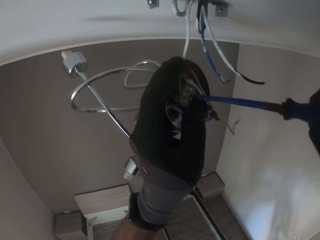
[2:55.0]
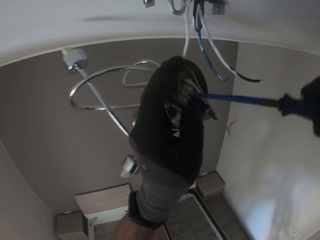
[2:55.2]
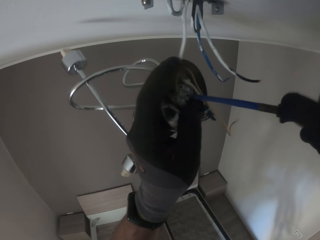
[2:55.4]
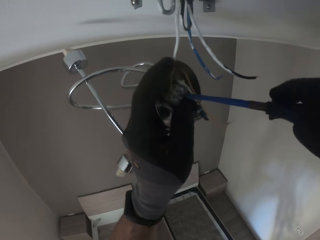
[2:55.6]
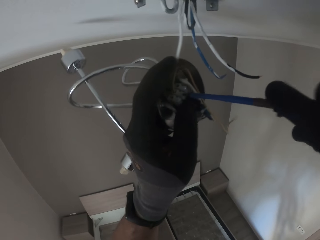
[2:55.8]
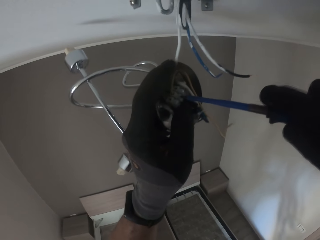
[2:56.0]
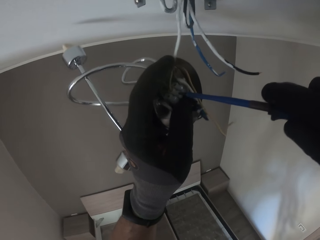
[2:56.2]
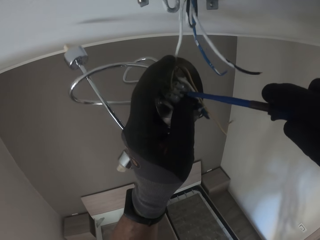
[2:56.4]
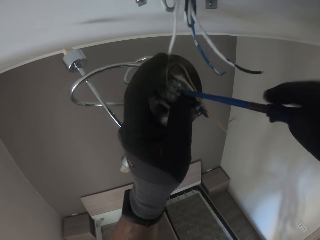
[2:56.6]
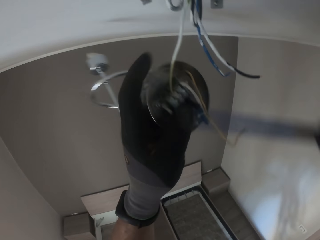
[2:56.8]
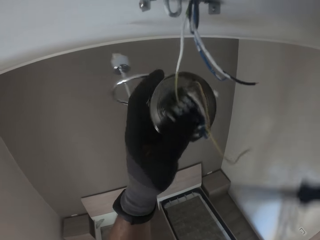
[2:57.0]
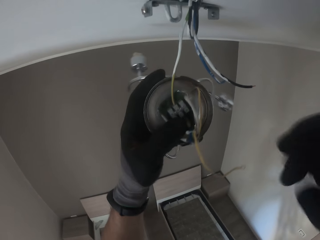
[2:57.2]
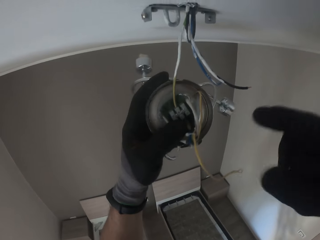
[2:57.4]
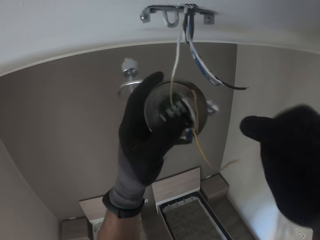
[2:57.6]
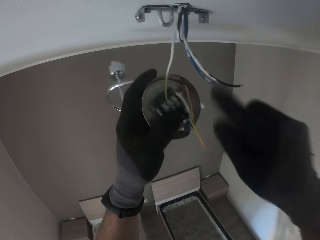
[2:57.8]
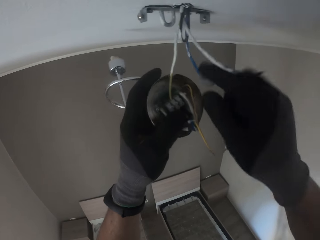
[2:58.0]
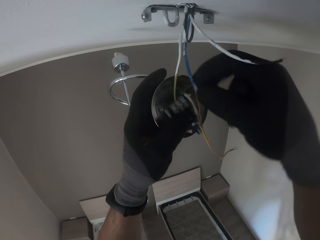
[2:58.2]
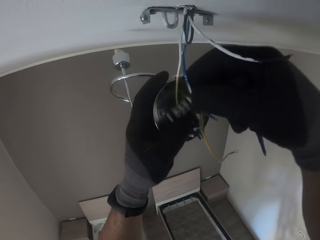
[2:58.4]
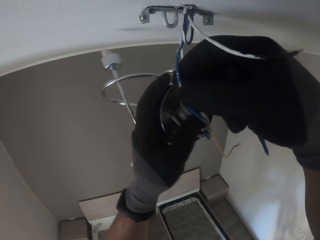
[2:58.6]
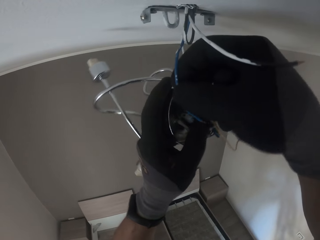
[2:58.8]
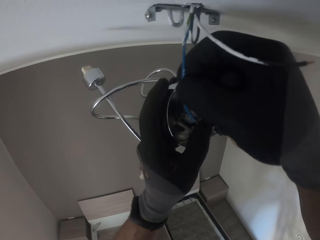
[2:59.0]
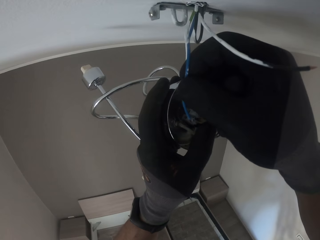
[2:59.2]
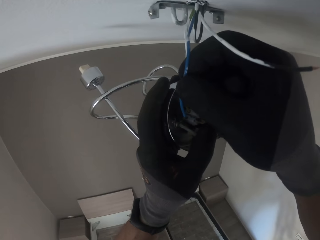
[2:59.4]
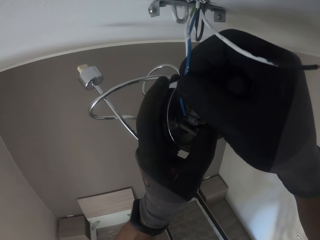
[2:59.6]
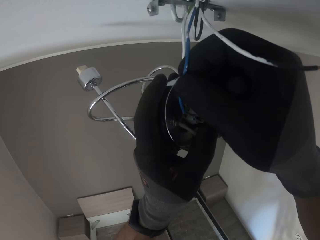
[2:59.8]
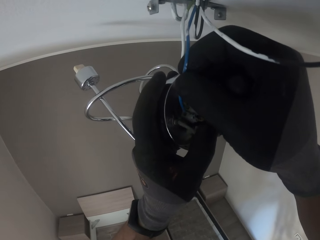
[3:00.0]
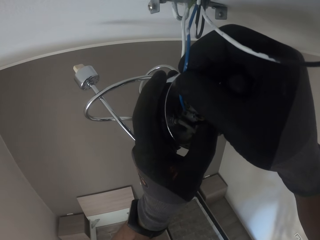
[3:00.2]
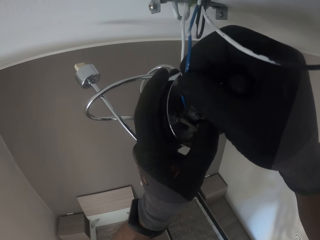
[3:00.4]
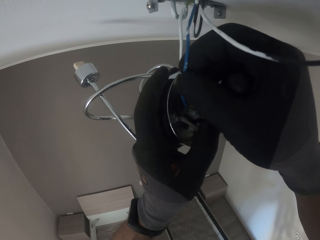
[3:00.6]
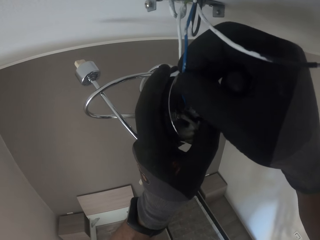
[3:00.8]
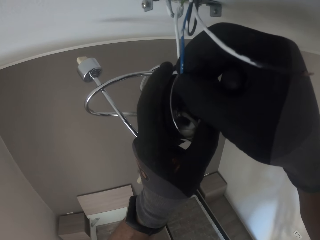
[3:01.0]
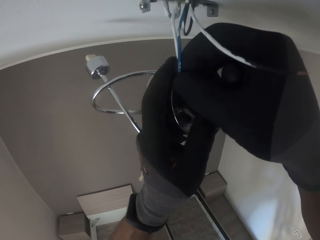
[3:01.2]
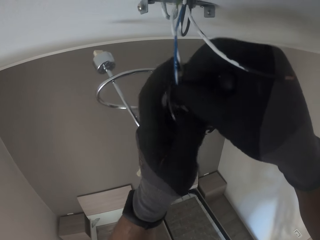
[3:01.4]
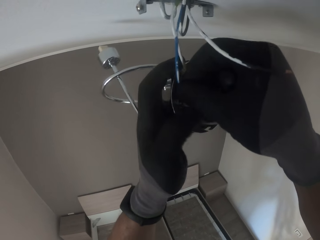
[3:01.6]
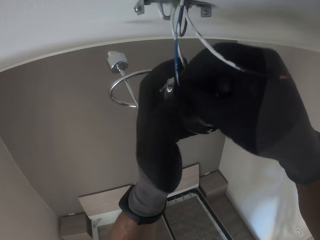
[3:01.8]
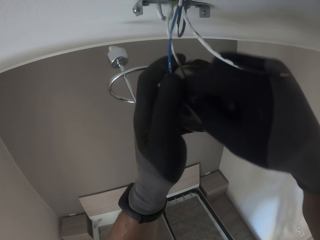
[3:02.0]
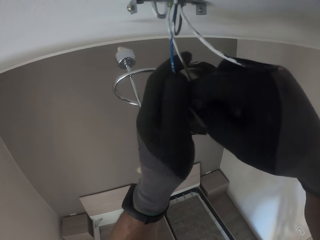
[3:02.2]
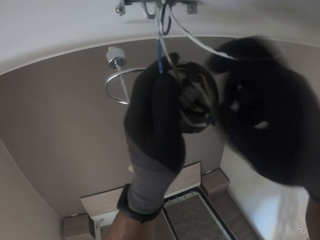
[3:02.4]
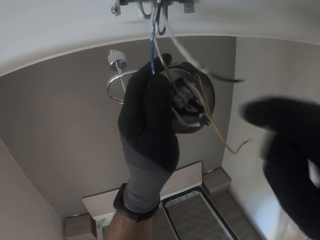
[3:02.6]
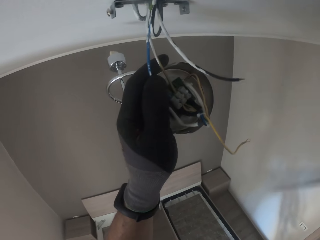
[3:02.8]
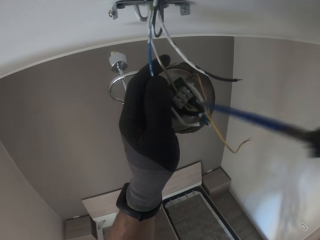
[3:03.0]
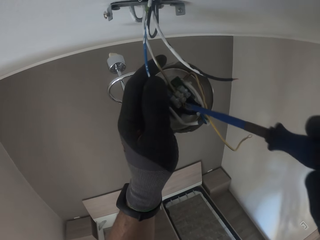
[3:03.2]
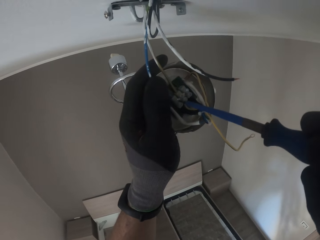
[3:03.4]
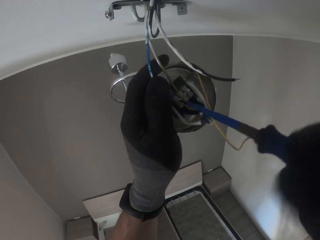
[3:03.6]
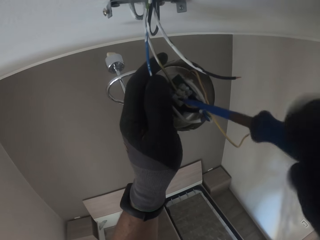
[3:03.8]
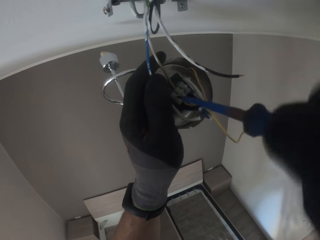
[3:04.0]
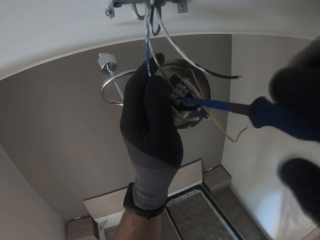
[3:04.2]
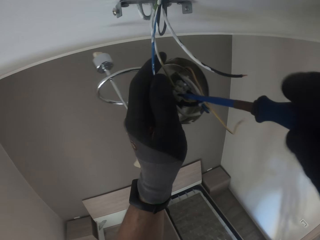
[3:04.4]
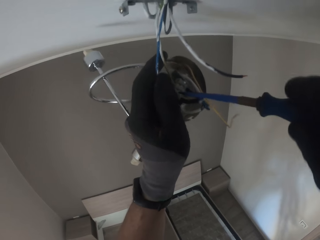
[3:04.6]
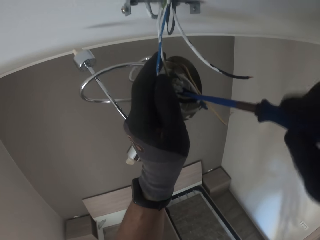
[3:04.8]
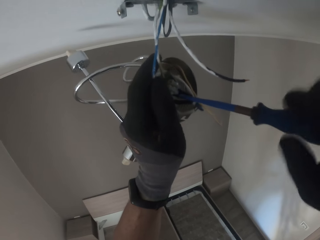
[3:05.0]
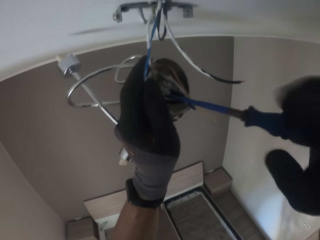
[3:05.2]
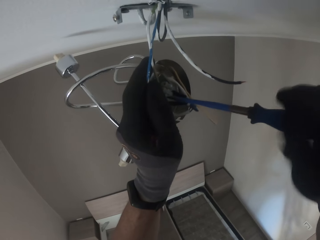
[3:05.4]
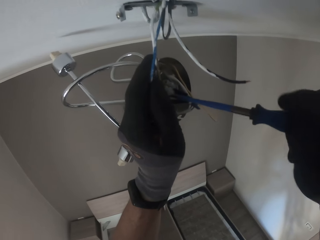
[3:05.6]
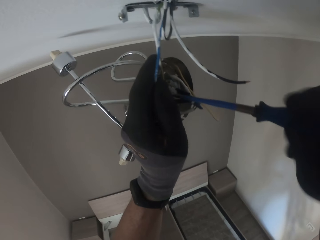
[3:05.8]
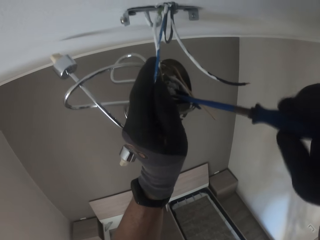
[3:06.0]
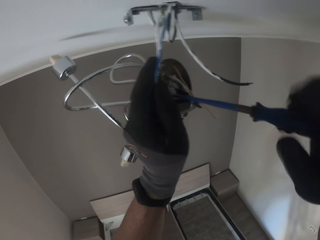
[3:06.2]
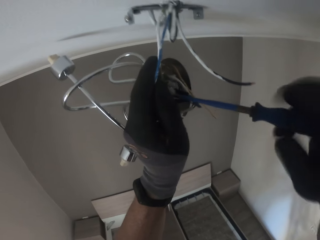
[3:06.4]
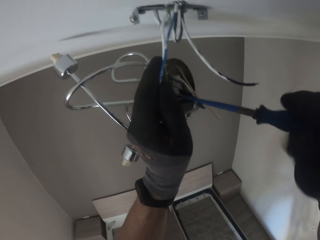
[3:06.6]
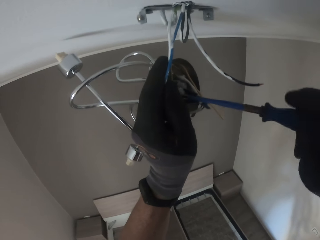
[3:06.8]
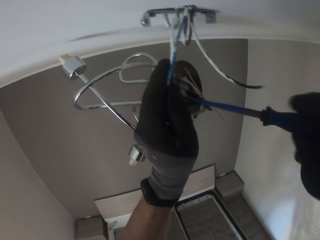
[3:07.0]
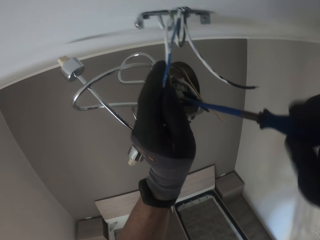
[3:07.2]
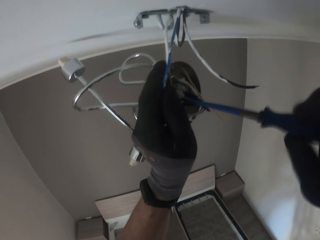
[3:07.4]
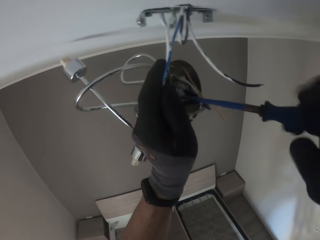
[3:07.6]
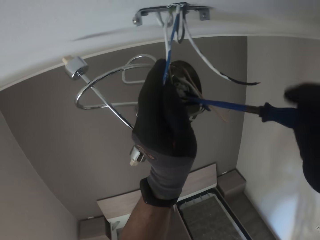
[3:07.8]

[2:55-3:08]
The camera wearer tightens a screw with a screwdriver. He holds a wire. He inserts the wire in his right gloved hand into the lampholder in his left gloved hand. He tightens the wire with the screw in his right gloved hand into the lampholder in his left gloved hand. He tightens the screw with the screwdriver.

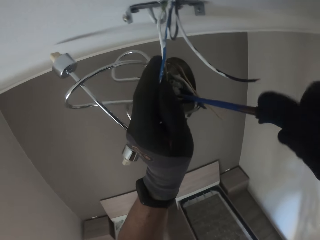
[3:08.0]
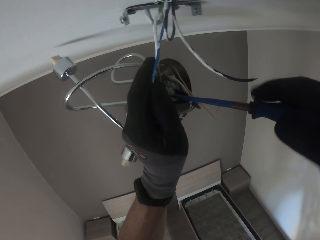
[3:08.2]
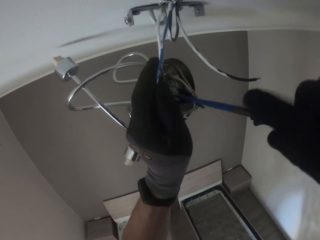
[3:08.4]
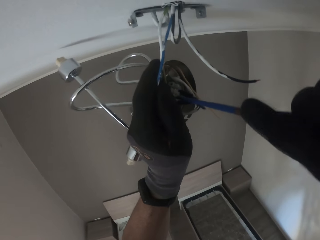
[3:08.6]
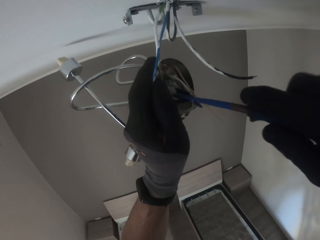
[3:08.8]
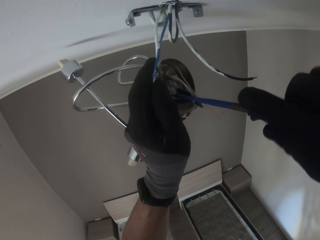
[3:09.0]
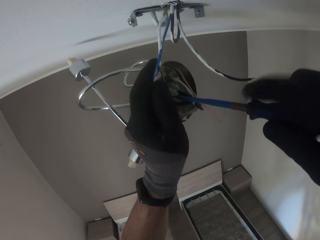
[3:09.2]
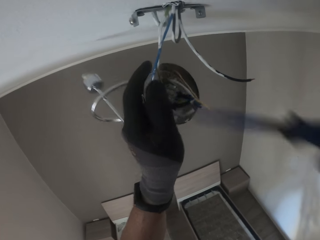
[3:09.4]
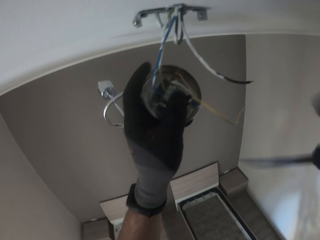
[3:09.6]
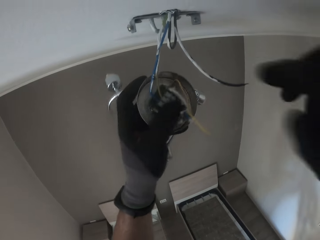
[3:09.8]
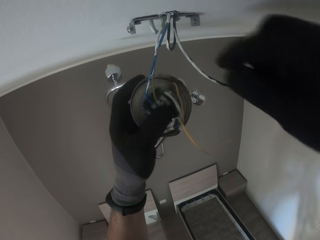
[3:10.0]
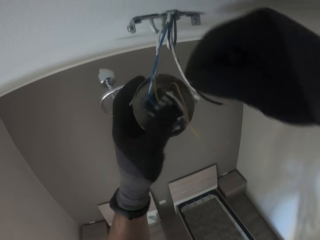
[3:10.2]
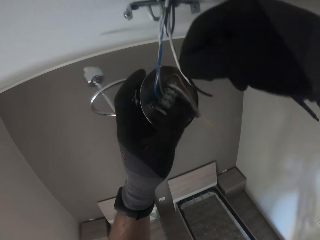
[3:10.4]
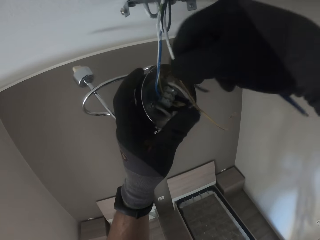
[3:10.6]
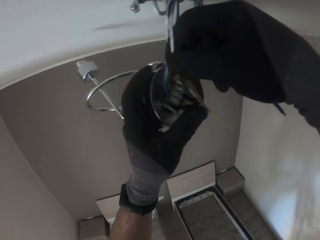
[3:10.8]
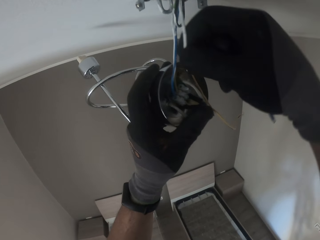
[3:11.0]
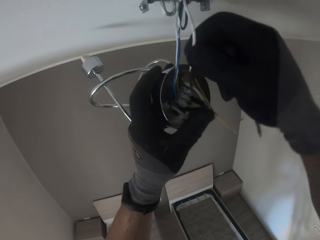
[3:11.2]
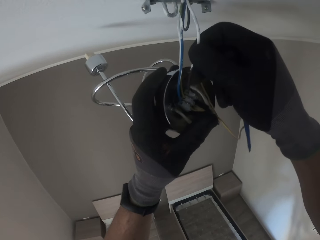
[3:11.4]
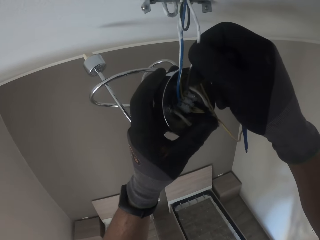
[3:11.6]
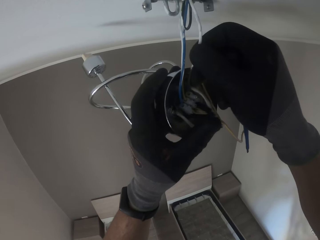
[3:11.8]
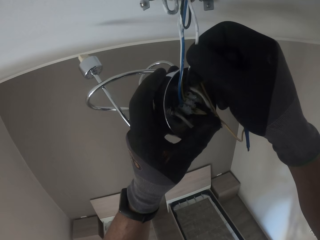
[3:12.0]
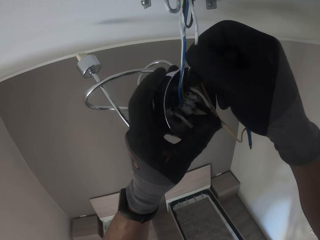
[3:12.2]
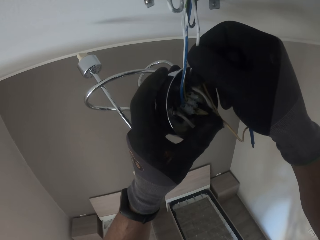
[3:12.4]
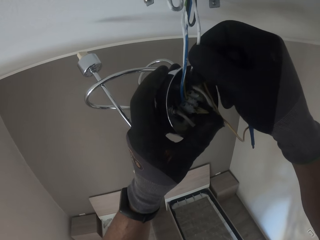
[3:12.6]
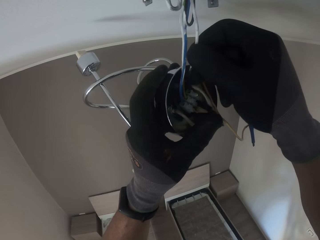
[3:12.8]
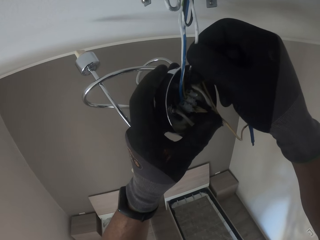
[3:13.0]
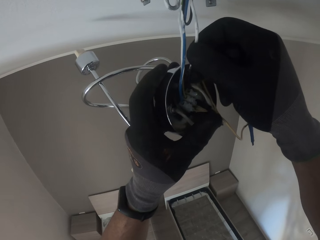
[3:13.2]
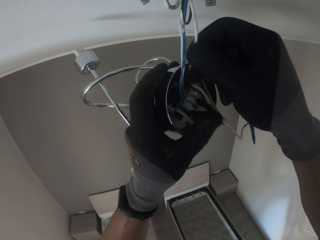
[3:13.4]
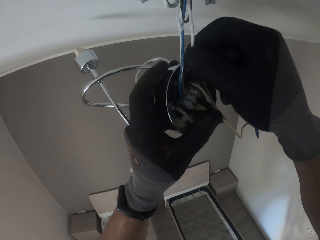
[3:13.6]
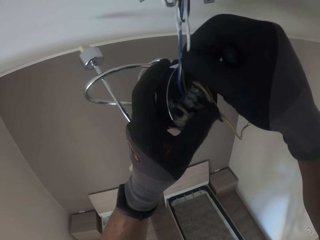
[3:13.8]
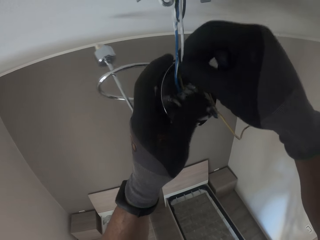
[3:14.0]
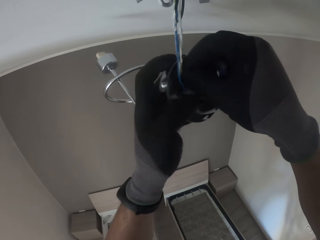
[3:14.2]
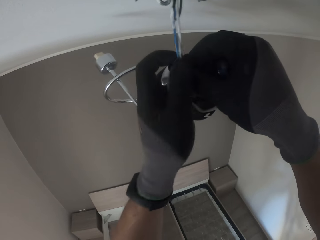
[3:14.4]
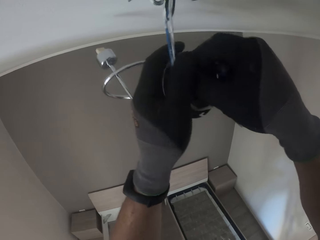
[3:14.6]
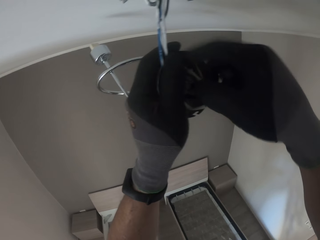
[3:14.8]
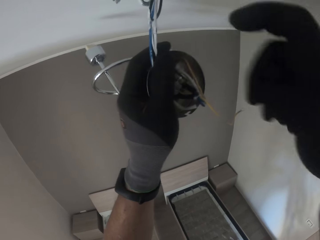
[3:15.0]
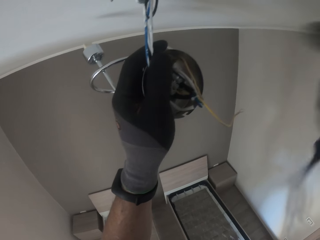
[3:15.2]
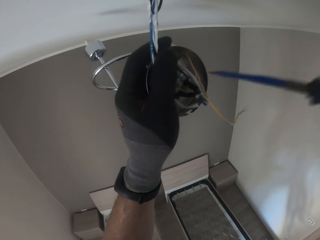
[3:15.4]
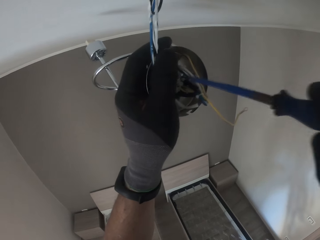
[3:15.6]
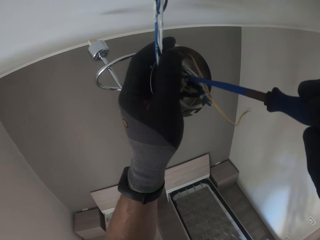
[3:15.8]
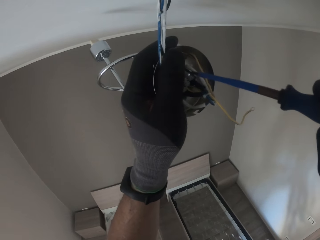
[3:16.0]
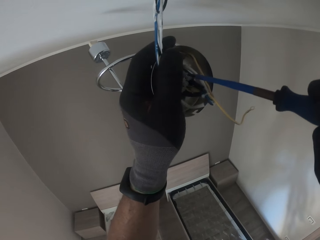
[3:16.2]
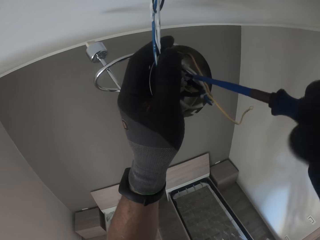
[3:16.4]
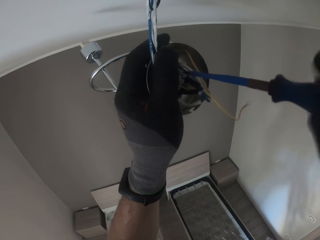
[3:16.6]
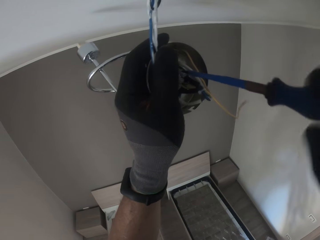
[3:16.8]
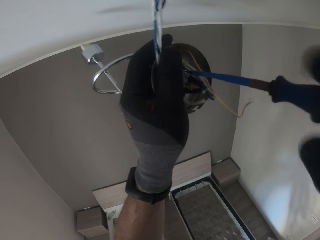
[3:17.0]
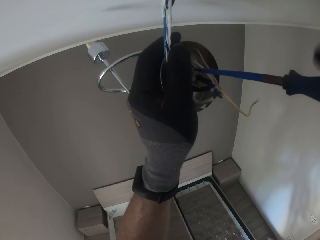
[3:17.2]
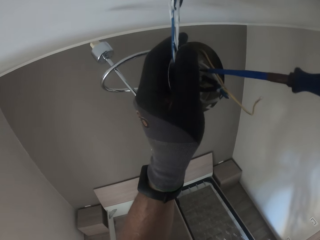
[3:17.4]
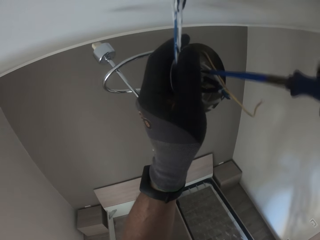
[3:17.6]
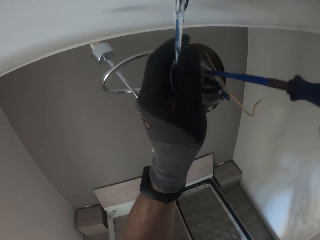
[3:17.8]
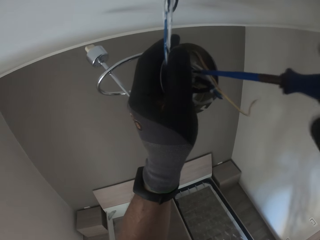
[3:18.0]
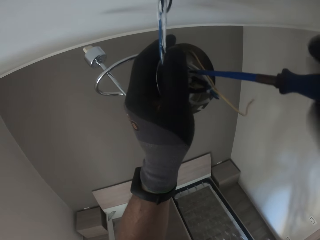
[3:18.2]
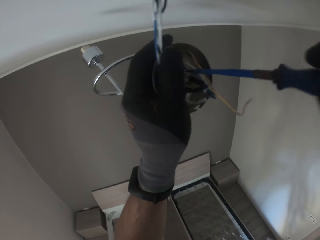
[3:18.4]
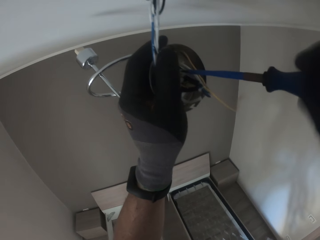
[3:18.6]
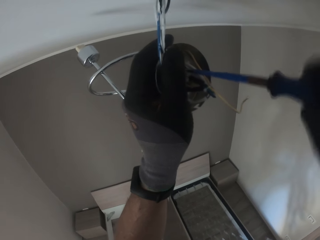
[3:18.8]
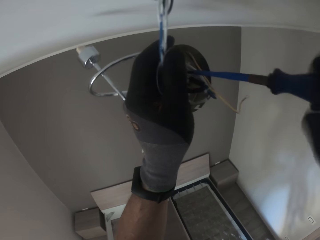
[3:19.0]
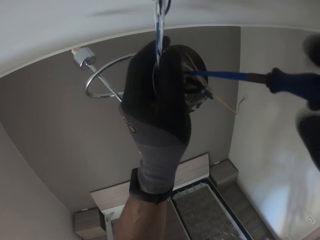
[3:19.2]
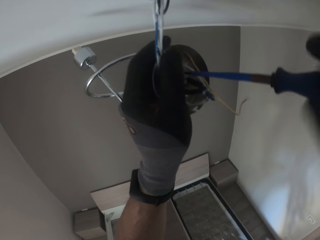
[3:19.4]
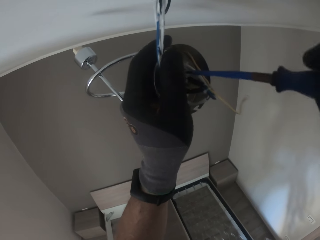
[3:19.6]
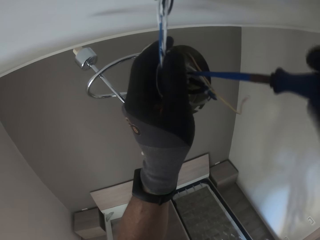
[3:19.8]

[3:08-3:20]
The camera wearer tightens a screw with a screwdriver. He holds a wire. He inserts the wire in his right gloved hand into the lampholder in his left gloved hand. He tightens the wire with the screw in his right gloved hand into the lampholder in his left gloved hand. He tightens the screw with the screwdriver.
